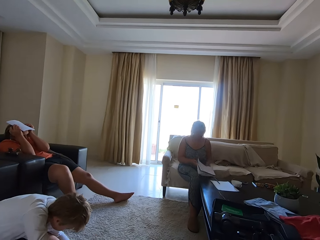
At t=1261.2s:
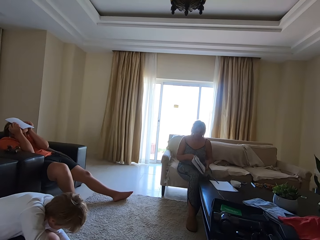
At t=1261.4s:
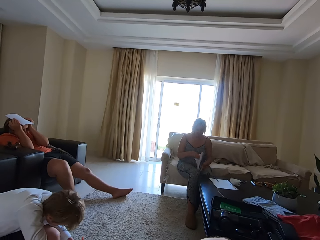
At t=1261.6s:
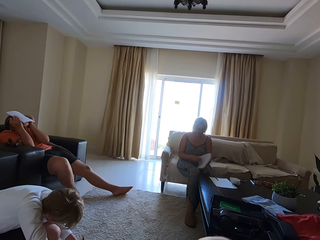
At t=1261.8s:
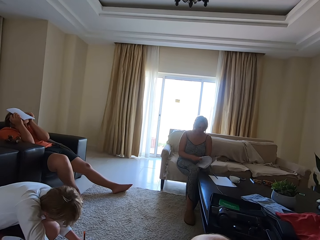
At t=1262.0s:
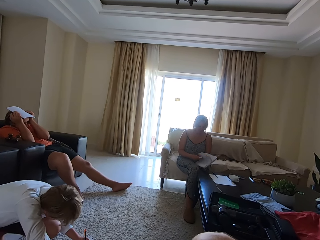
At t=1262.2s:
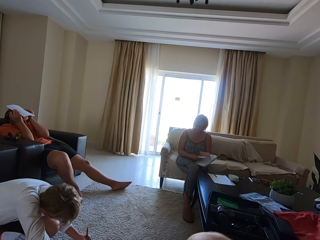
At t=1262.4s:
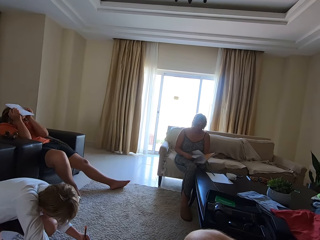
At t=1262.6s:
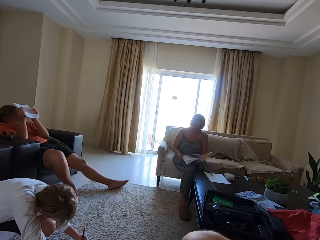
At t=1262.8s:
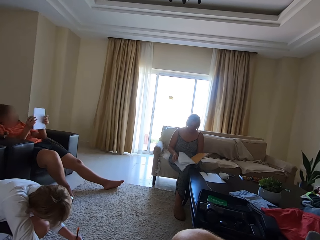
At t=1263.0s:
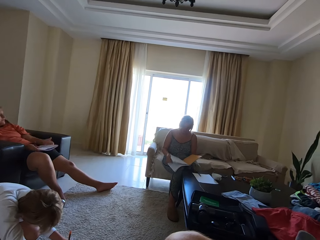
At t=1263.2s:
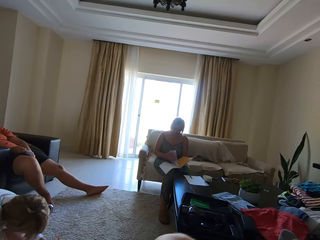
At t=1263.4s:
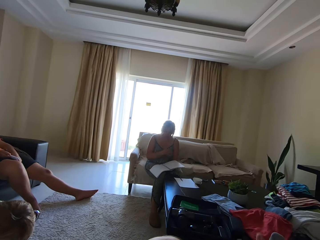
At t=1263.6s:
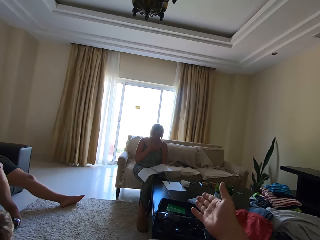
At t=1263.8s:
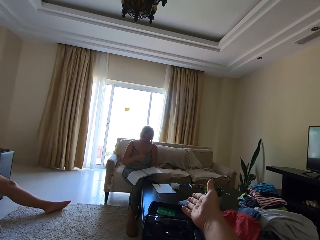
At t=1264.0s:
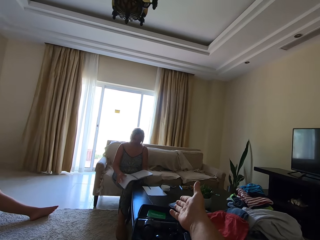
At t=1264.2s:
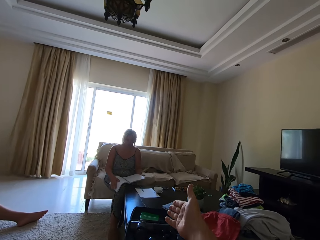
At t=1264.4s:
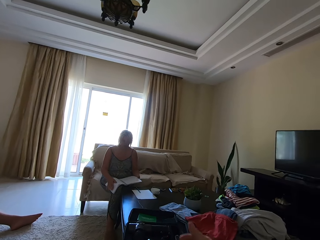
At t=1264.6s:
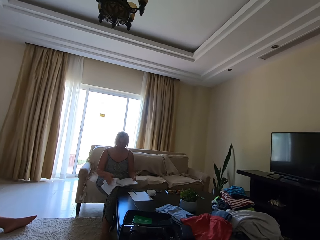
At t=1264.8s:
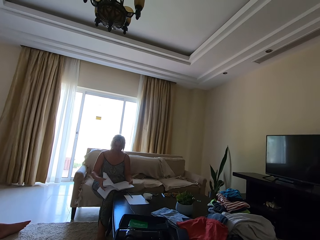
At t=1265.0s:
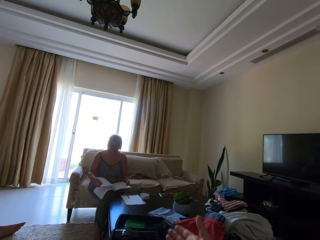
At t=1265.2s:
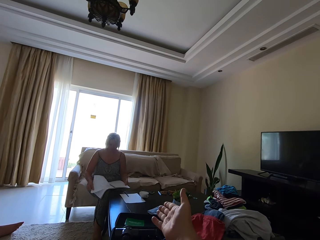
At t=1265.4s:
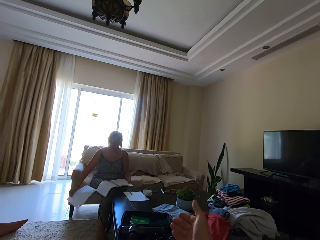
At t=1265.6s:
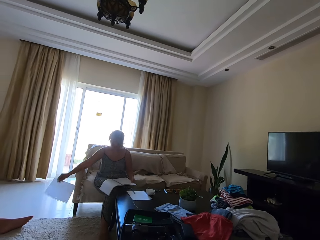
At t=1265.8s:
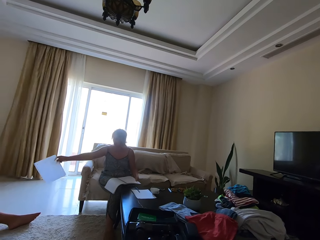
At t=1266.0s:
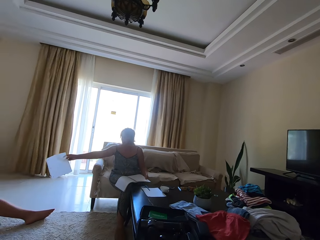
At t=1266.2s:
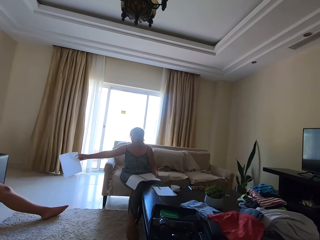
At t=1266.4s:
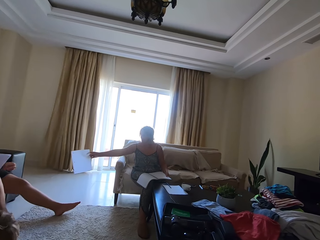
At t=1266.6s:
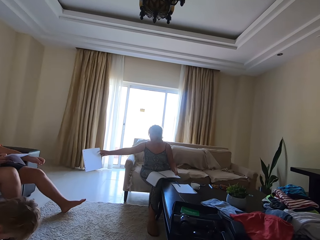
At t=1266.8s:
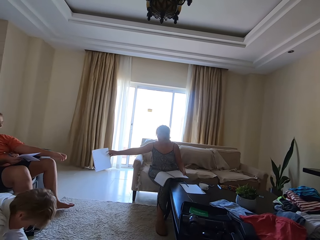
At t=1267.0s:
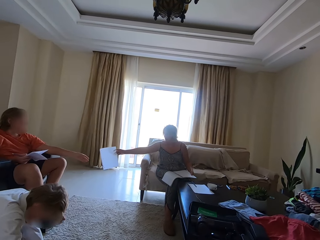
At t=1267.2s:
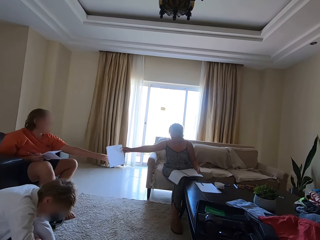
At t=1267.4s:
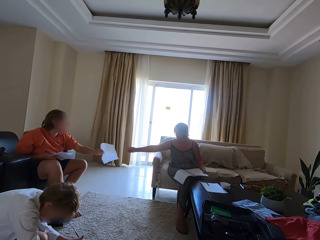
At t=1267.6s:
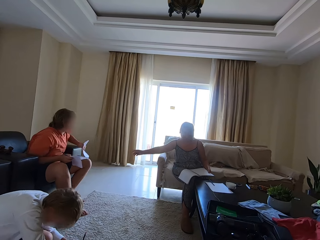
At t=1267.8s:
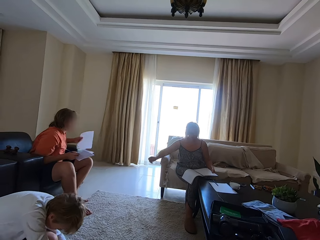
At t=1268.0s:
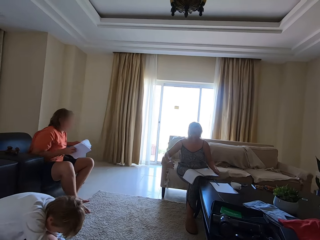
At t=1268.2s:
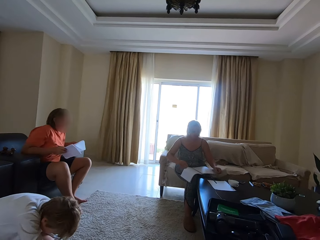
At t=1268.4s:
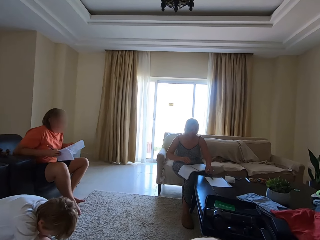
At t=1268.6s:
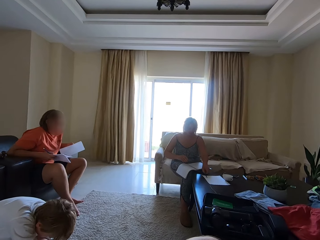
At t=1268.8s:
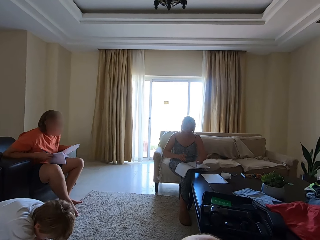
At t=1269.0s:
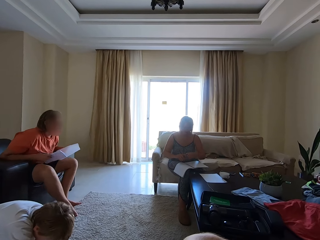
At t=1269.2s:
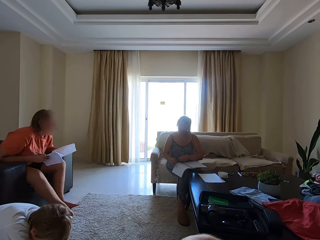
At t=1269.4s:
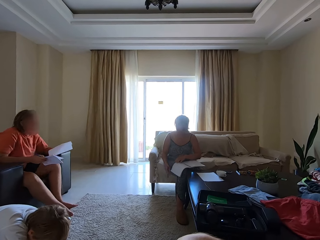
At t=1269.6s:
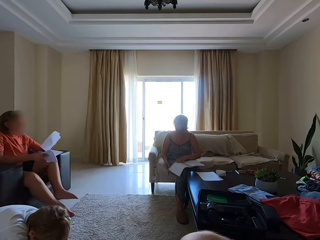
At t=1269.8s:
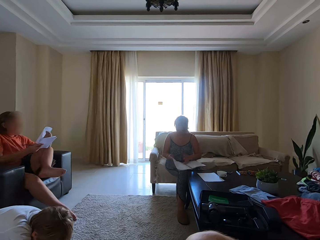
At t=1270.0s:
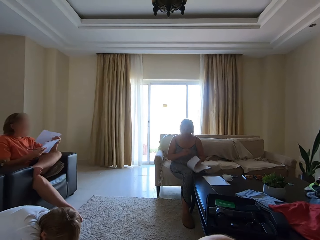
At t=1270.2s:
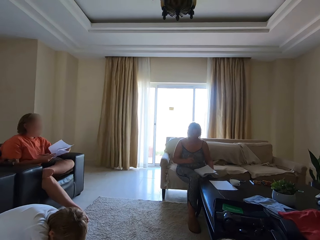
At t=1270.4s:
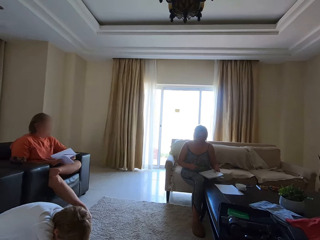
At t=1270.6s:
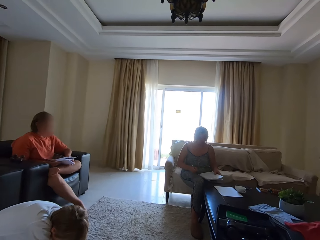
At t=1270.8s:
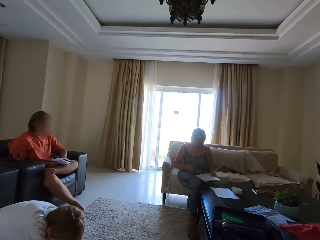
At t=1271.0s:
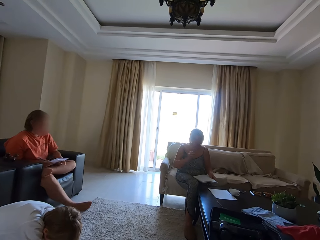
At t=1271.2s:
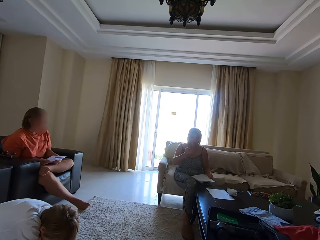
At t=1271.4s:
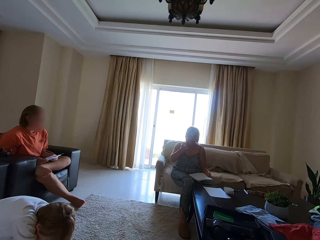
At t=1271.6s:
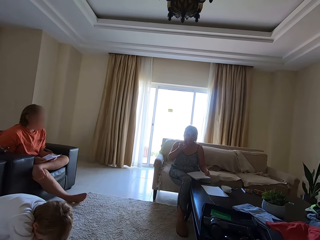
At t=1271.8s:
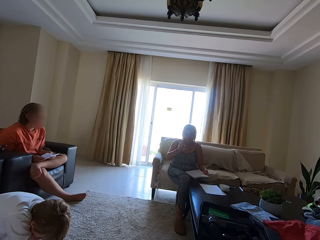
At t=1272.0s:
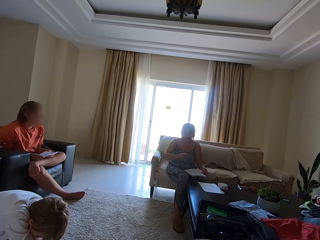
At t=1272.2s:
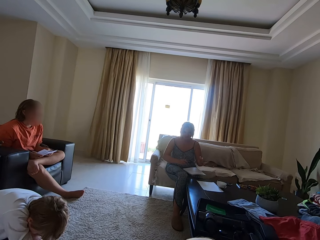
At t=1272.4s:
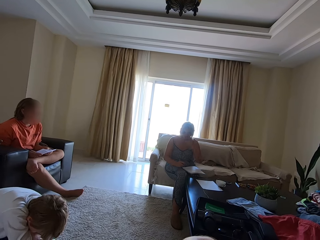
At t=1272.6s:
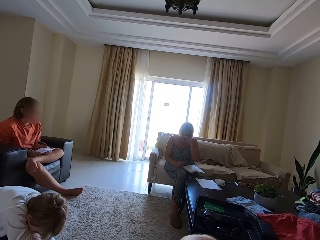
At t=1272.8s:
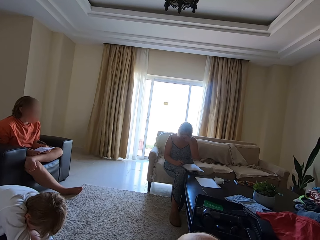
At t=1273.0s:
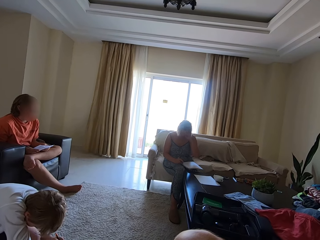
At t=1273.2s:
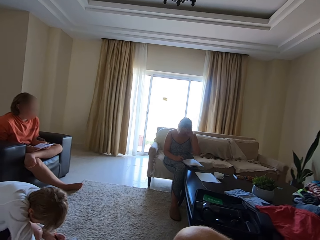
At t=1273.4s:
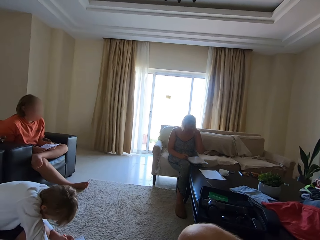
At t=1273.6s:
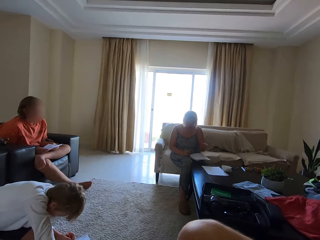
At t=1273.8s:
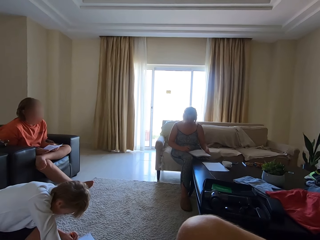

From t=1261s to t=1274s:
A person writes in a book. A woman peruses a book. The camera wearer converses with the woman. They point a hand at the woman. The woman tears a paper in the book. The woman gives the paper to another person. That person picks the paper from the woman. The woman picks up a pen on the book. The camera wearer converses with the woman. The woman closes the book. The woman converses with the camera wearer. The woman converses with that person.

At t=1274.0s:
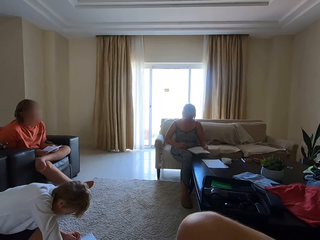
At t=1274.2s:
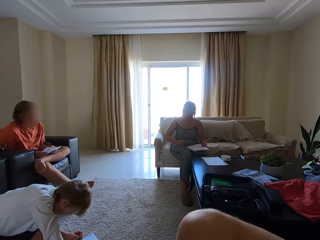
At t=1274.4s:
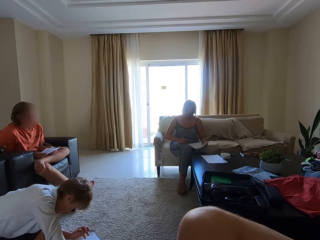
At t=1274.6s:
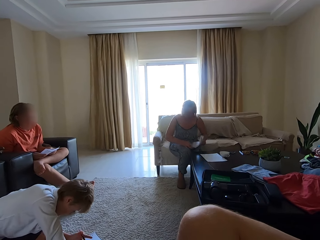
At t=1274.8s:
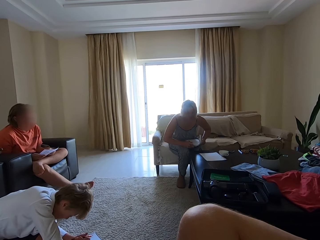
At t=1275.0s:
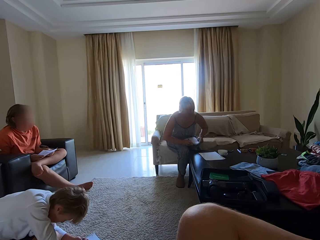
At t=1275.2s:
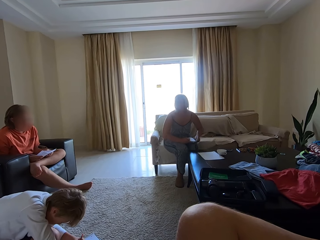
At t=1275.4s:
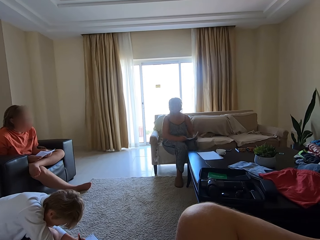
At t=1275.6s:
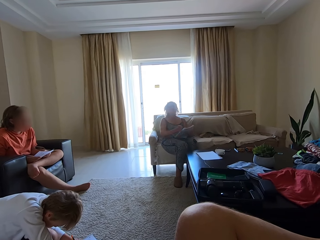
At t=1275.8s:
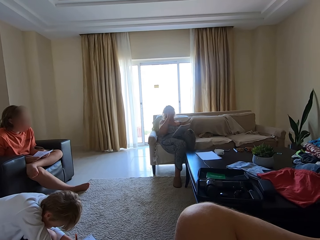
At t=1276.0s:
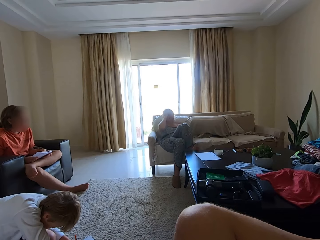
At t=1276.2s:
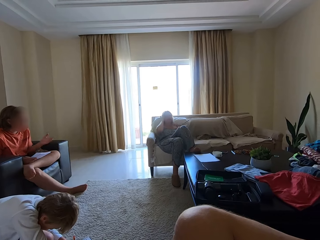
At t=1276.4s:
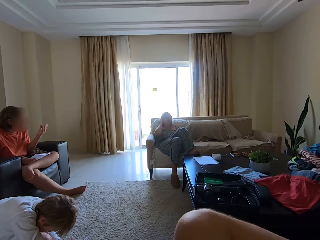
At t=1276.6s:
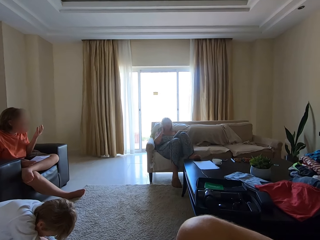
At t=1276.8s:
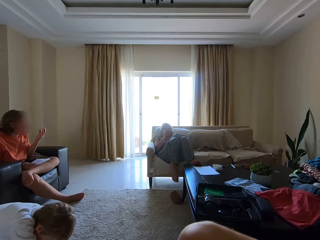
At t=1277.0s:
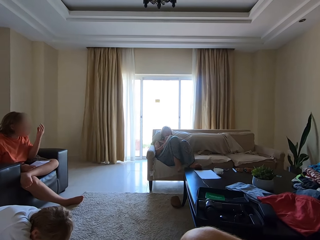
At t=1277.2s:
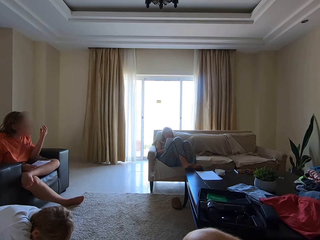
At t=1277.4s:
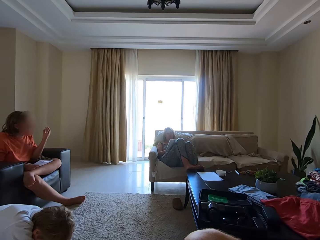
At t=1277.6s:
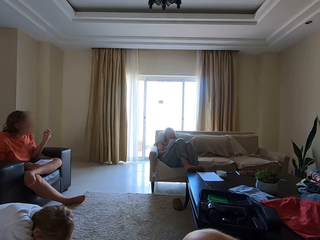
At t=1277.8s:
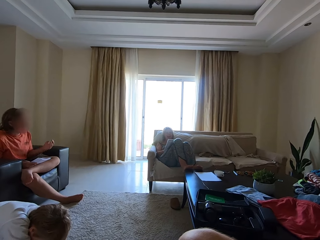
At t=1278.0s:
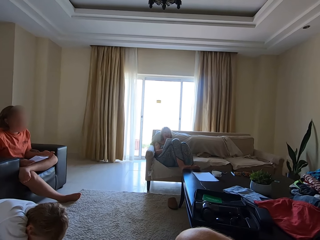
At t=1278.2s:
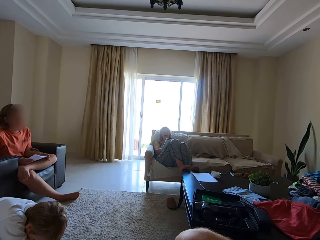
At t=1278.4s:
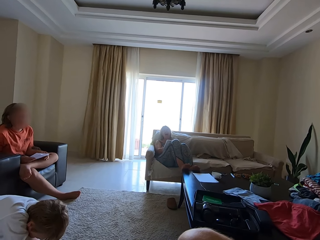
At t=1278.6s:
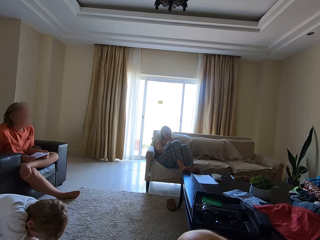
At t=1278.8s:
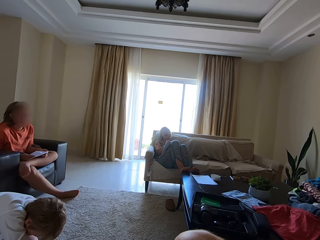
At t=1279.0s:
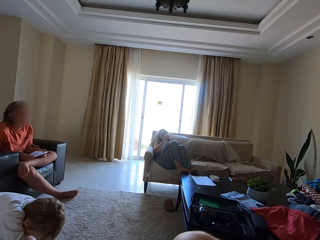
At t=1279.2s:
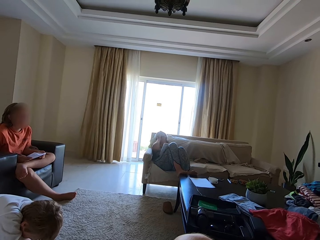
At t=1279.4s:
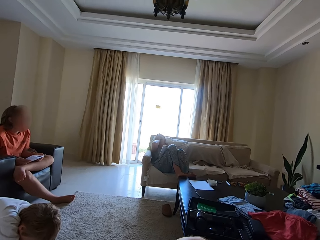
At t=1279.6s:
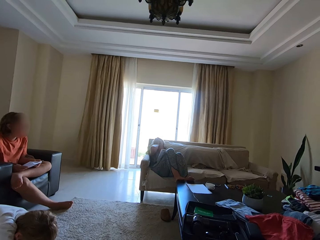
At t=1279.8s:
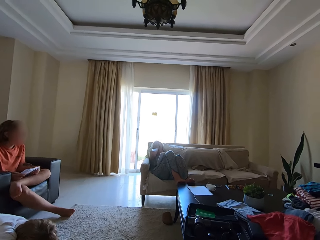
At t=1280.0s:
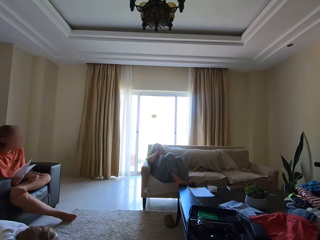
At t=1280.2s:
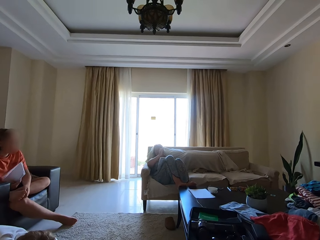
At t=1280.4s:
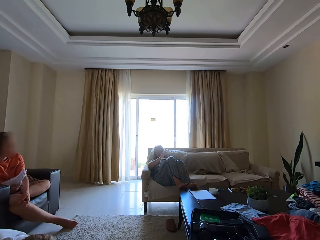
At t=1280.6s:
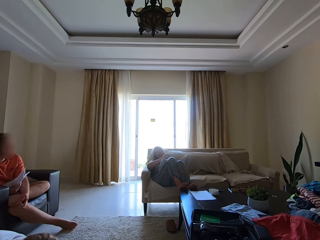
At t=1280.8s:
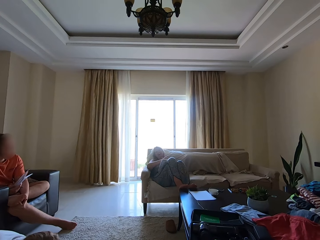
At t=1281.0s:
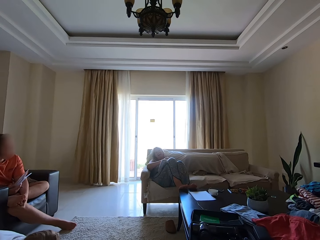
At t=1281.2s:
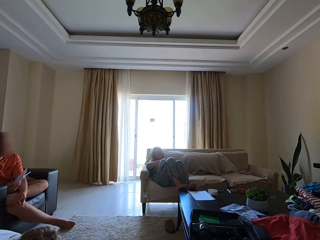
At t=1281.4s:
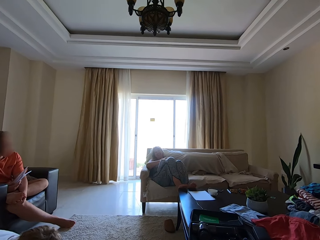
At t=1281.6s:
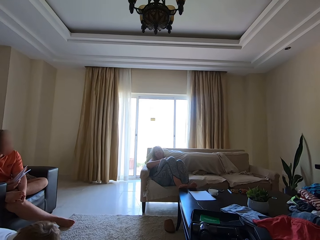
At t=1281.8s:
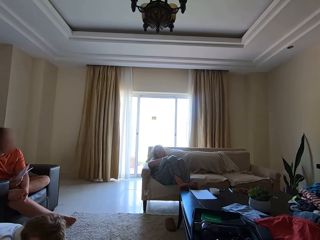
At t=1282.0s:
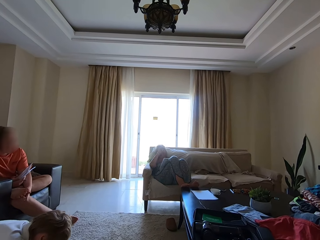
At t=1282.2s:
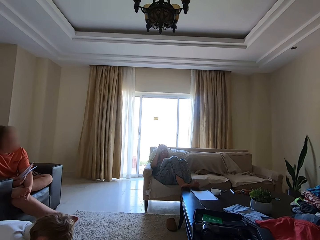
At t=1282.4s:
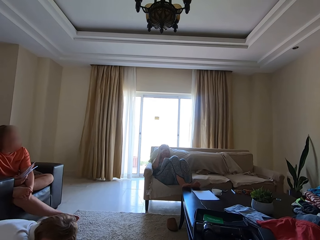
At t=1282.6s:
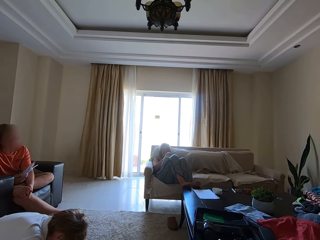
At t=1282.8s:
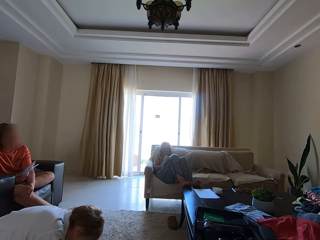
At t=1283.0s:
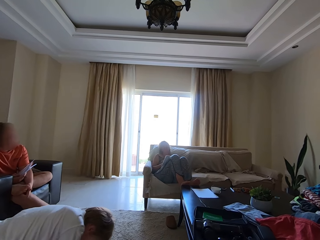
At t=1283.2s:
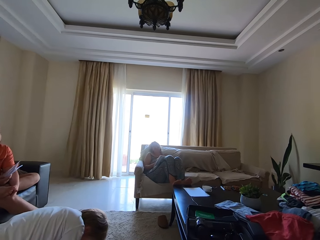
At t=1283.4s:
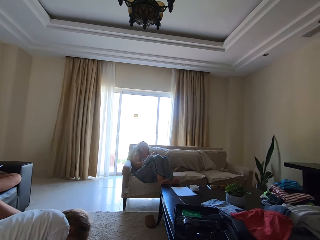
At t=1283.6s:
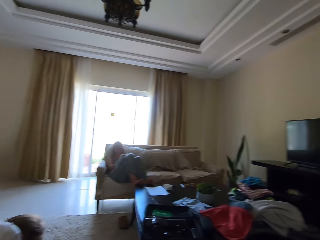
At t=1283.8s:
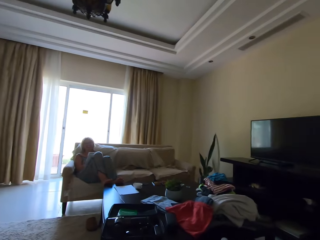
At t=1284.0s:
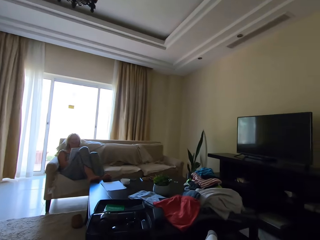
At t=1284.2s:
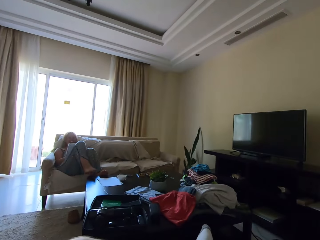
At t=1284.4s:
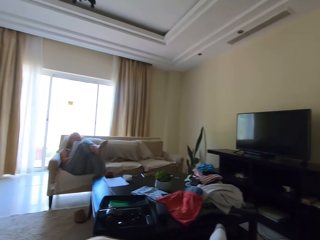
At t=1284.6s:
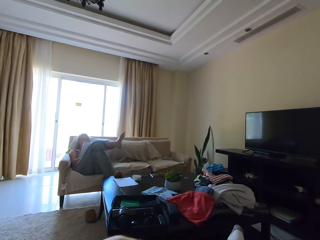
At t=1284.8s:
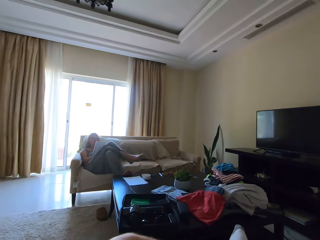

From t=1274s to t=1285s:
A woman positions herself on the couch. The camera wearer converses with the woman. The woman puts legs on the table. Another person converses with the woman. The woman touches the face. The woman converses with the camera wearer. The camera wearer converses with the woman.
